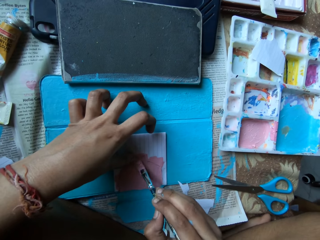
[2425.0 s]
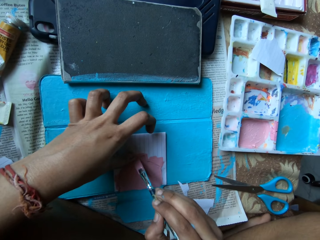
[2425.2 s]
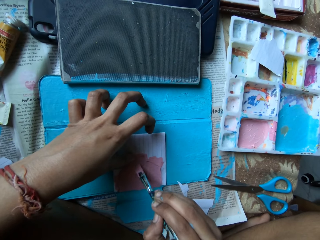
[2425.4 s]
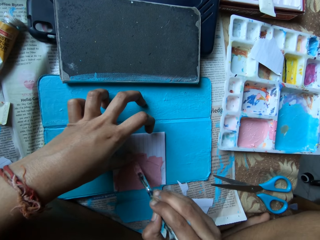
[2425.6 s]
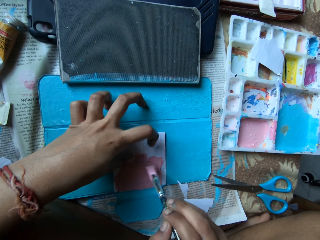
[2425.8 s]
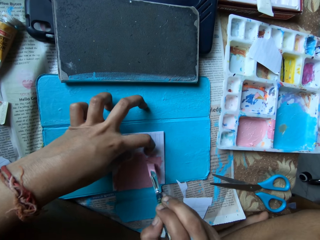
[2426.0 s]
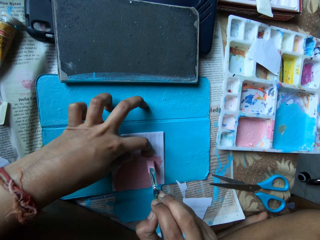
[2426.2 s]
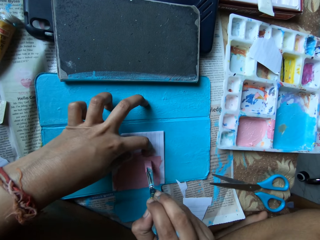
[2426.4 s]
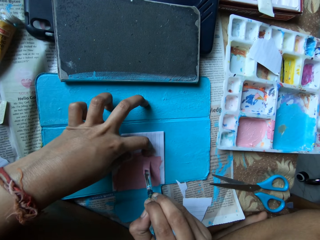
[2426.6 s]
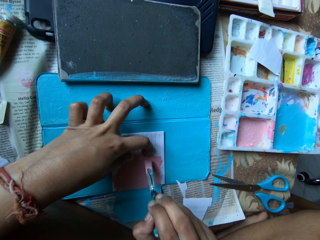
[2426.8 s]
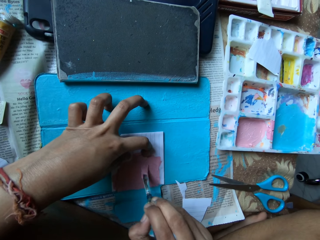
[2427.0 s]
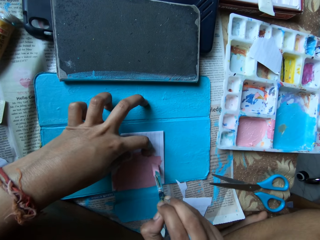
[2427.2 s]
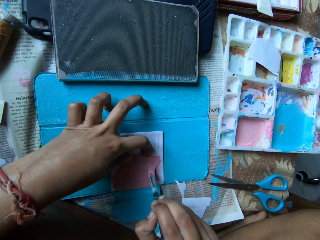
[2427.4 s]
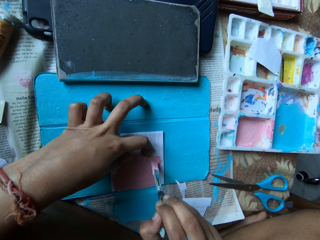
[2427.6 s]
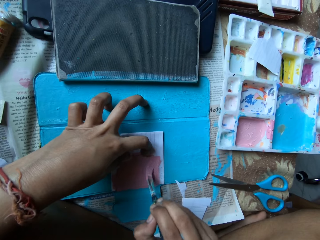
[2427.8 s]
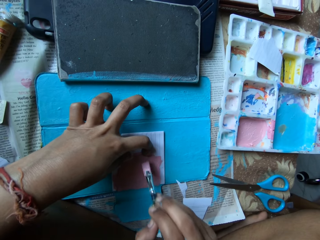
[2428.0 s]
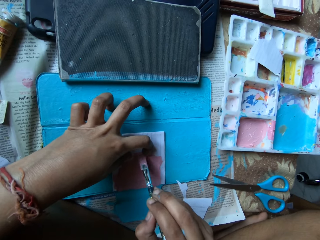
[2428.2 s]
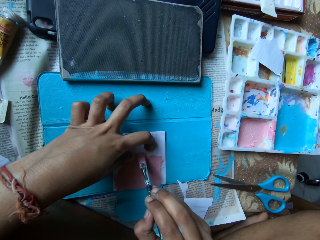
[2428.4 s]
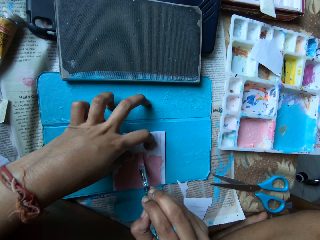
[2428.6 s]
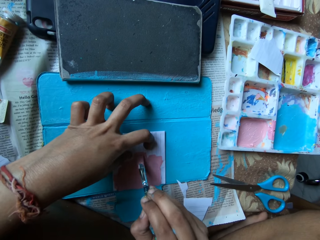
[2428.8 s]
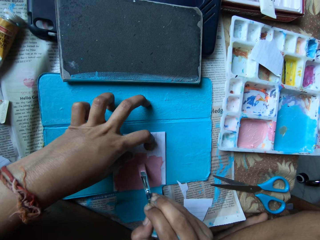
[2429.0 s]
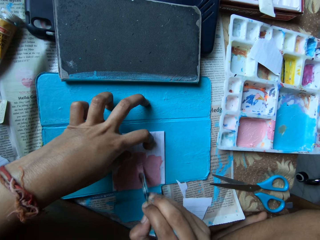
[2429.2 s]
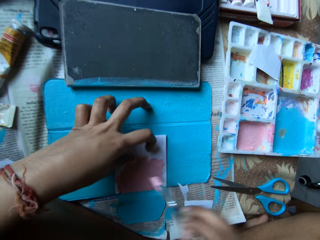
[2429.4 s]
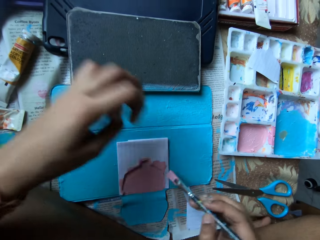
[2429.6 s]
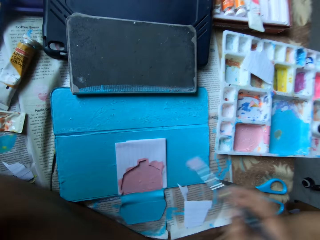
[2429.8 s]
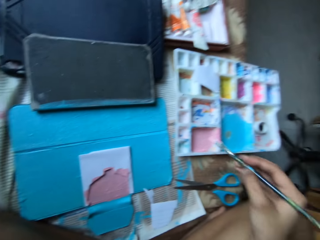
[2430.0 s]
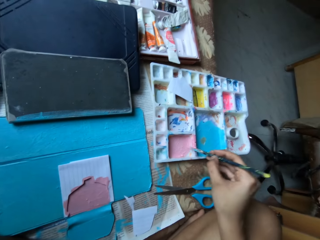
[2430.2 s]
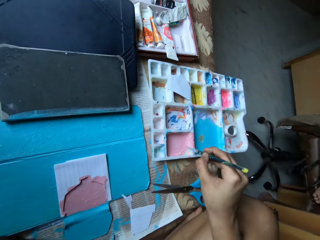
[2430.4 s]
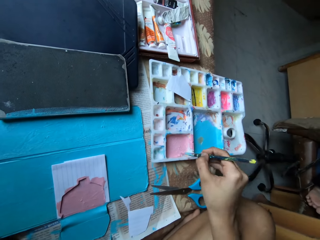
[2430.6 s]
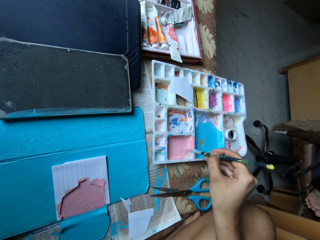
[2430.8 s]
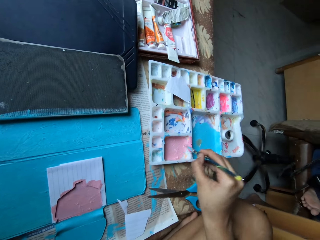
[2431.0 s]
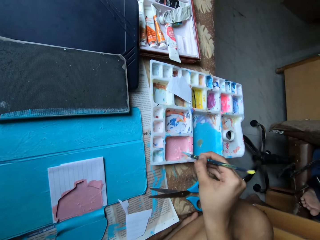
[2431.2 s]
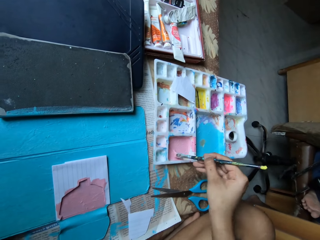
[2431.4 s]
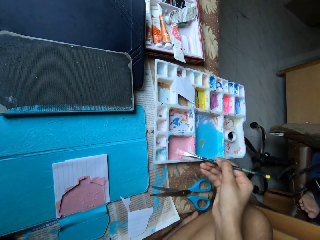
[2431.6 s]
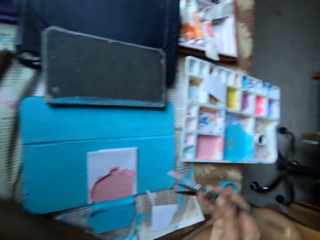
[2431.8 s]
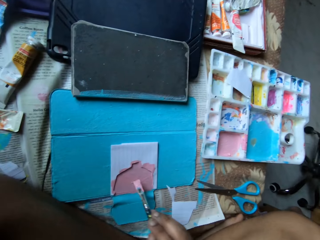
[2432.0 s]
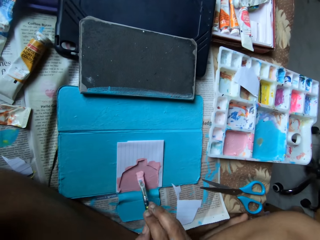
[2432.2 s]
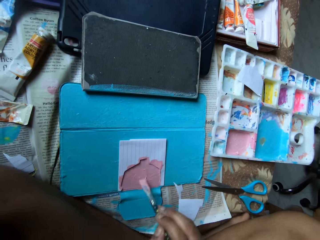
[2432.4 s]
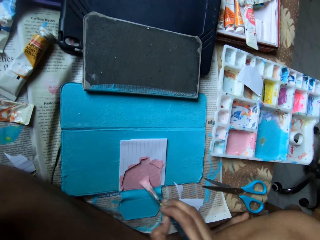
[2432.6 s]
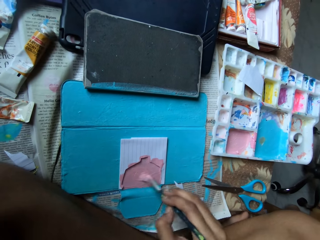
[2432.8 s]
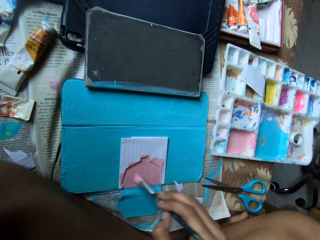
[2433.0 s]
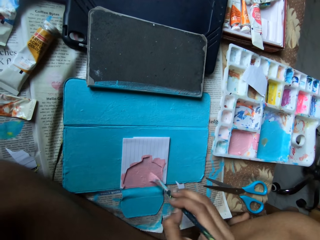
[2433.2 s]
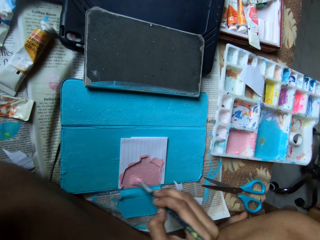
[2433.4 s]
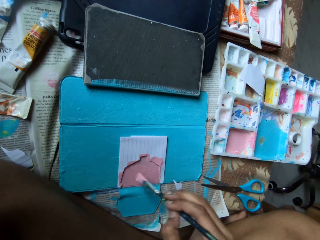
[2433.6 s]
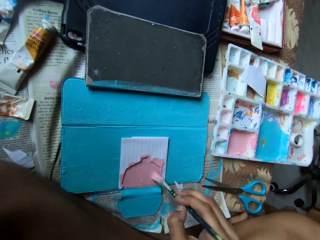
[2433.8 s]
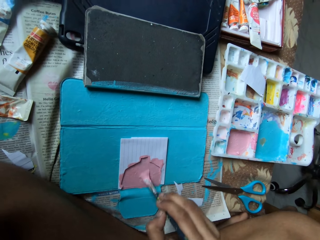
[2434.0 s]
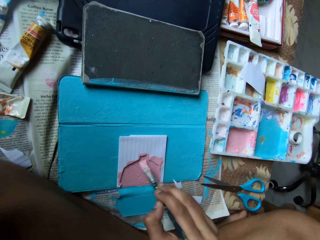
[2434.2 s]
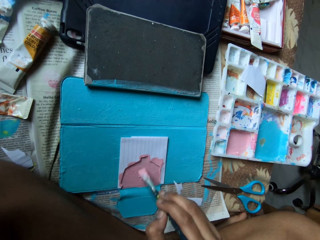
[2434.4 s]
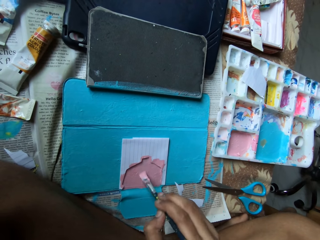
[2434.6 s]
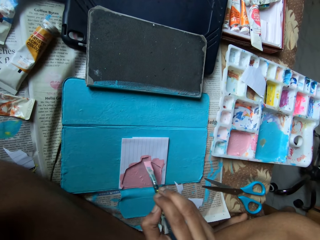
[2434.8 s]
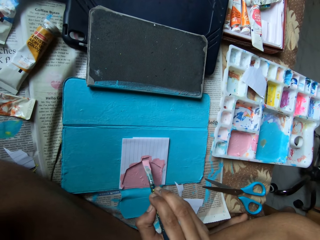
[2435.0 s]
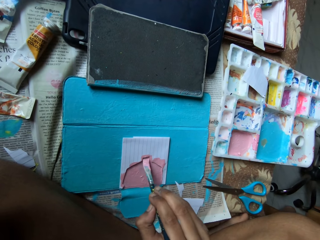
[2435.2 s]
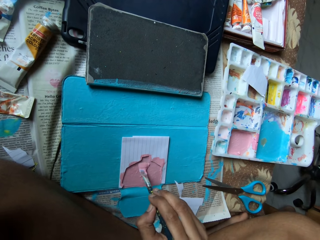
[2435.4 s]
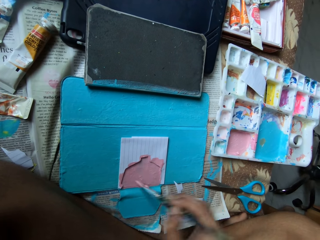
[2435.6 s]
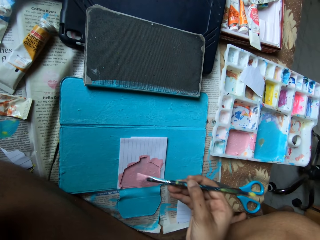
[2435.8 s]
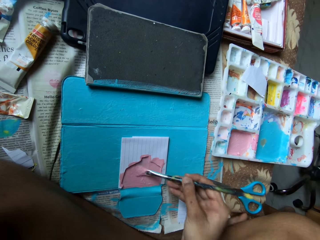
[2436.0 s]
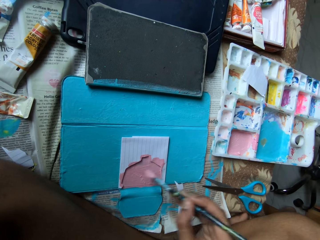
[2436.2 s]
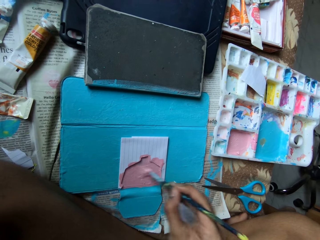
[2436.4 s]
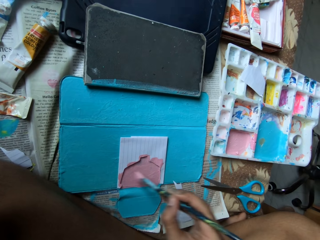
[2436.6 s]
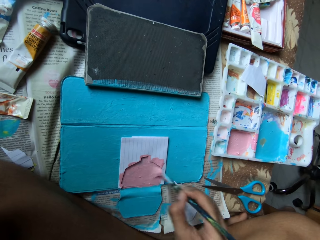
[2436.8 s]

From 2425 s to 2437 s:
The camera wearer dips the paint brush in her right hand into the paint mix on the compartment of the paint palette on the bed. She paints the tablet case and the paper on the tablet case with the paint brush in her right hand.

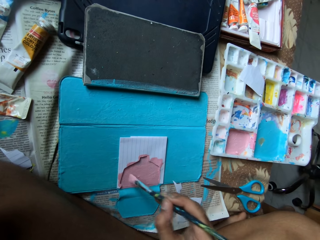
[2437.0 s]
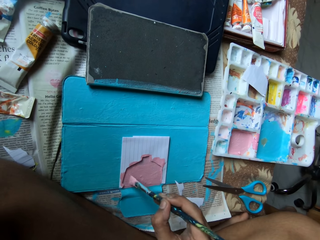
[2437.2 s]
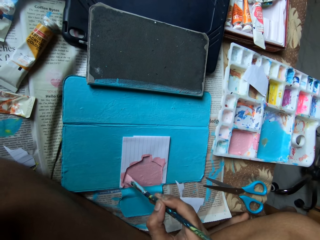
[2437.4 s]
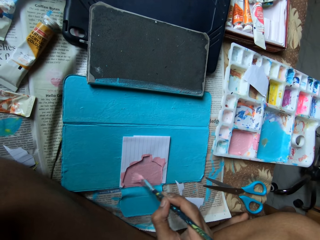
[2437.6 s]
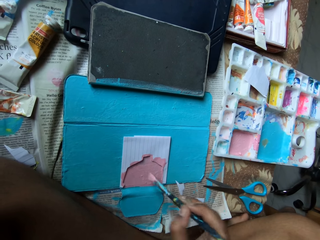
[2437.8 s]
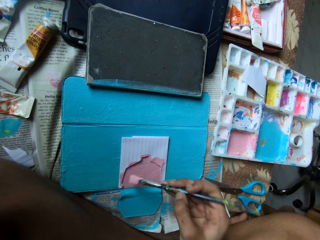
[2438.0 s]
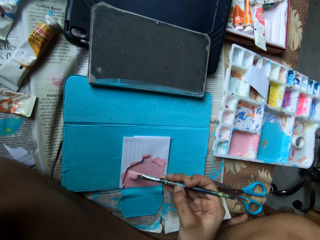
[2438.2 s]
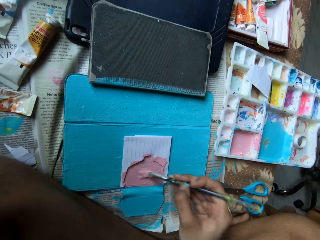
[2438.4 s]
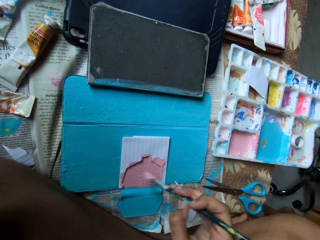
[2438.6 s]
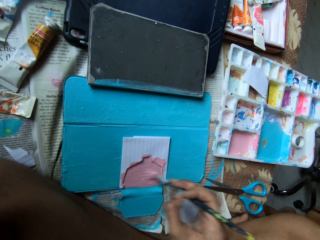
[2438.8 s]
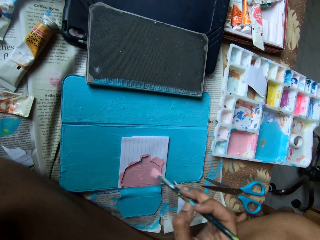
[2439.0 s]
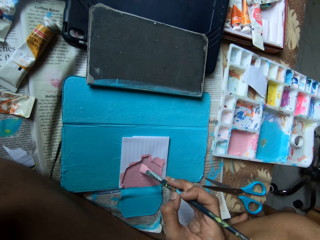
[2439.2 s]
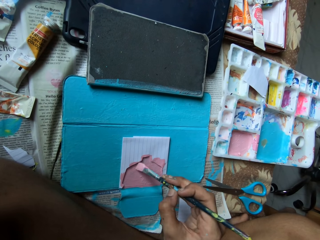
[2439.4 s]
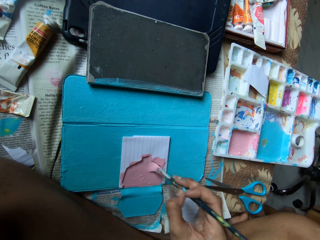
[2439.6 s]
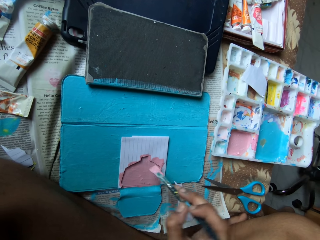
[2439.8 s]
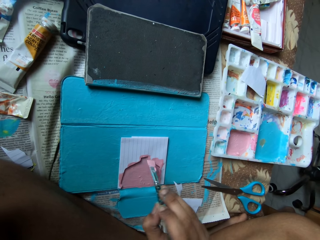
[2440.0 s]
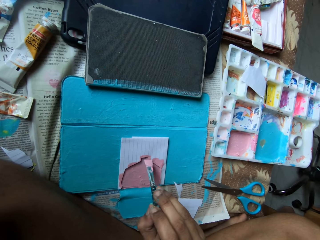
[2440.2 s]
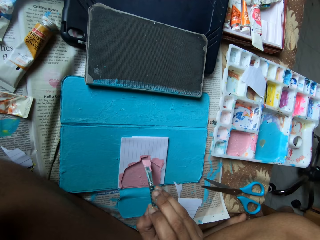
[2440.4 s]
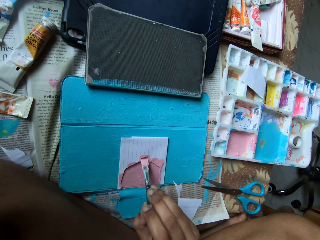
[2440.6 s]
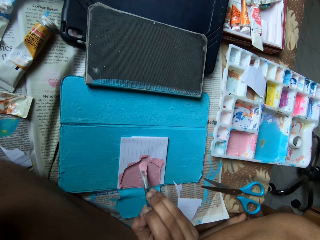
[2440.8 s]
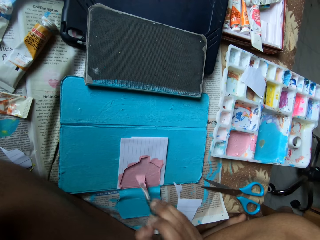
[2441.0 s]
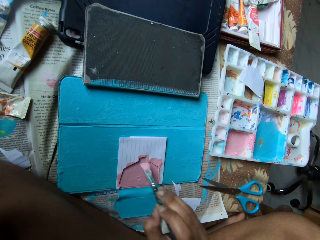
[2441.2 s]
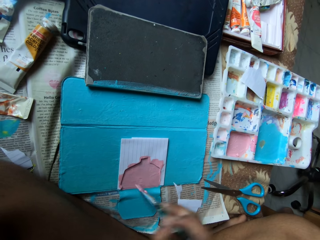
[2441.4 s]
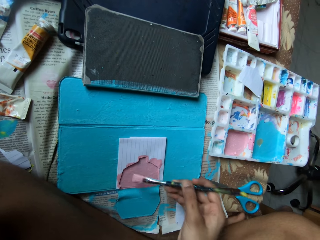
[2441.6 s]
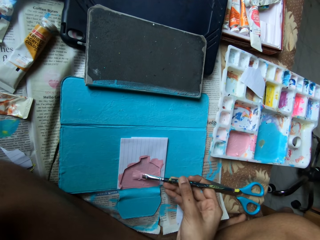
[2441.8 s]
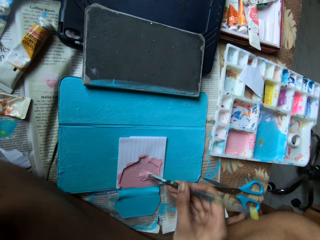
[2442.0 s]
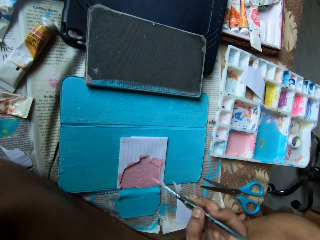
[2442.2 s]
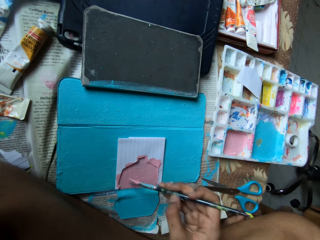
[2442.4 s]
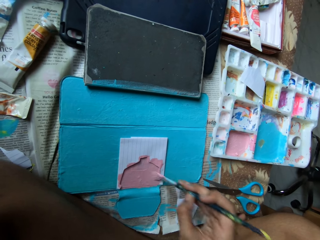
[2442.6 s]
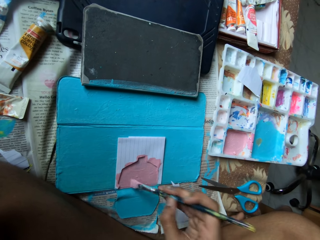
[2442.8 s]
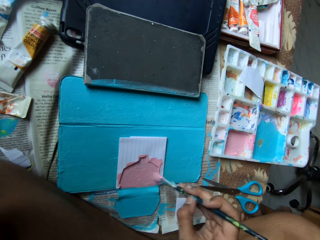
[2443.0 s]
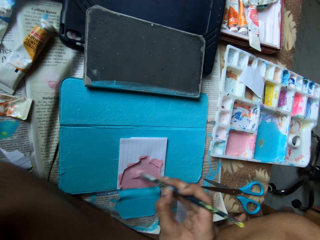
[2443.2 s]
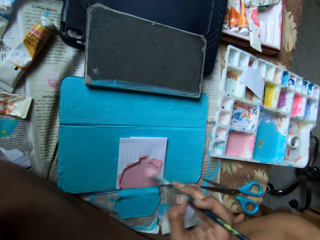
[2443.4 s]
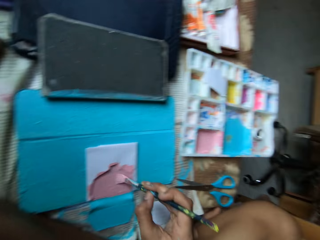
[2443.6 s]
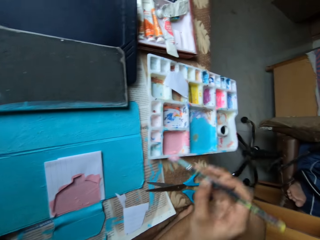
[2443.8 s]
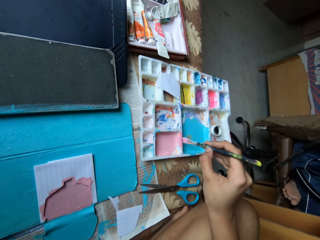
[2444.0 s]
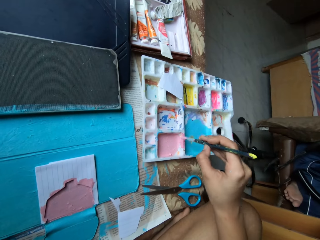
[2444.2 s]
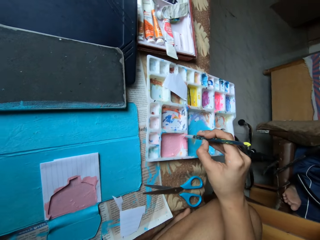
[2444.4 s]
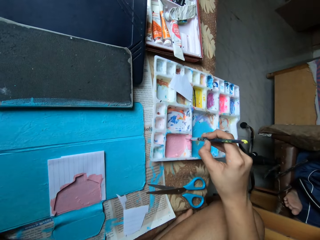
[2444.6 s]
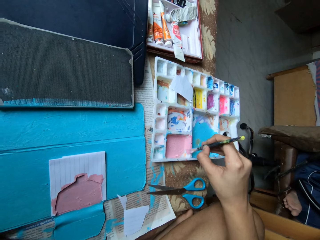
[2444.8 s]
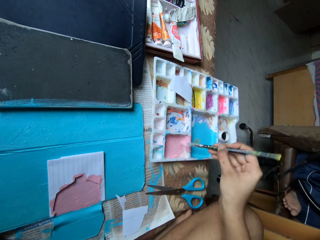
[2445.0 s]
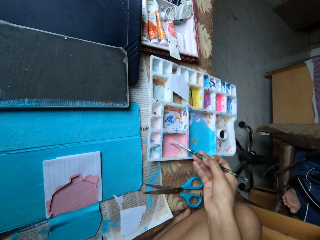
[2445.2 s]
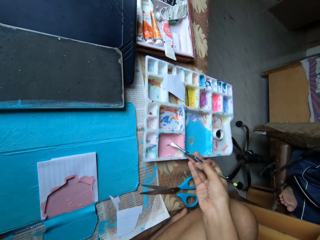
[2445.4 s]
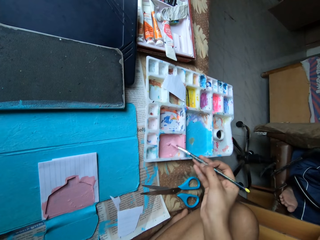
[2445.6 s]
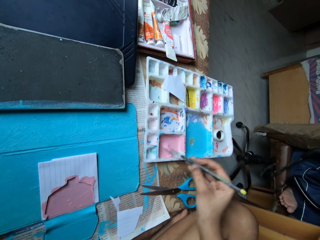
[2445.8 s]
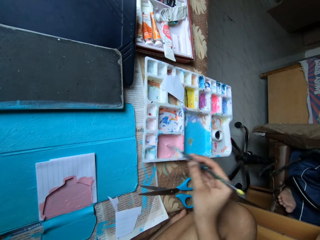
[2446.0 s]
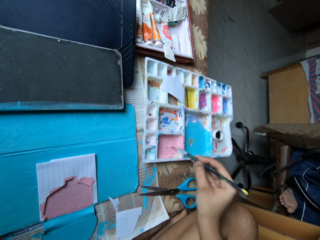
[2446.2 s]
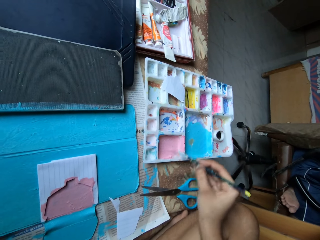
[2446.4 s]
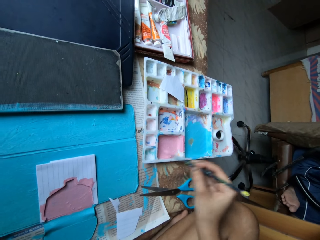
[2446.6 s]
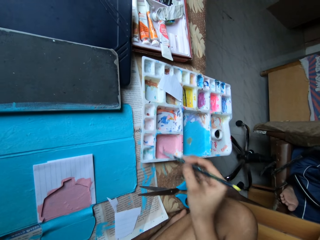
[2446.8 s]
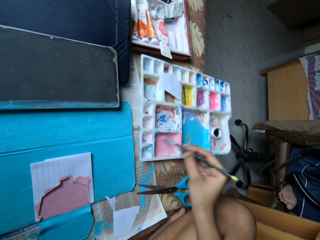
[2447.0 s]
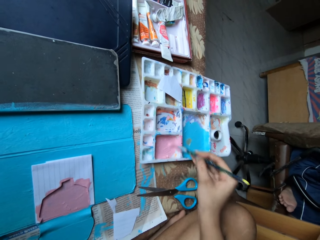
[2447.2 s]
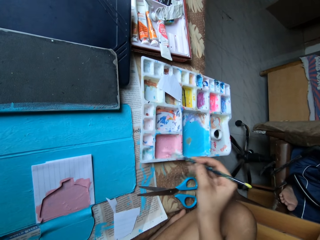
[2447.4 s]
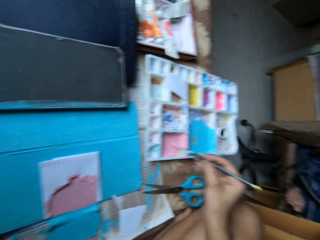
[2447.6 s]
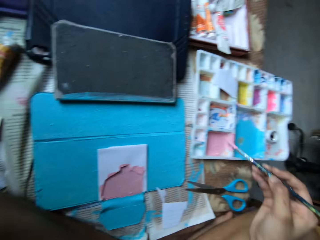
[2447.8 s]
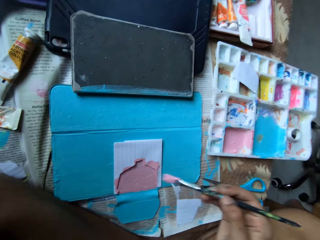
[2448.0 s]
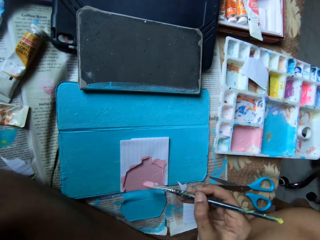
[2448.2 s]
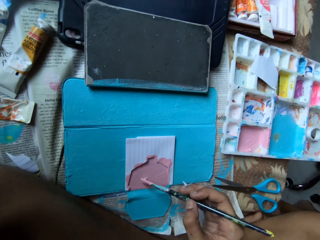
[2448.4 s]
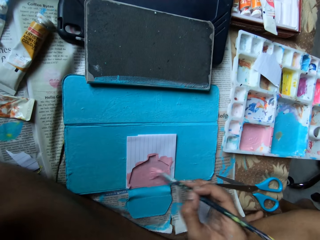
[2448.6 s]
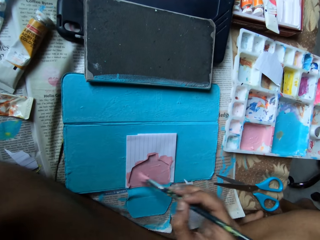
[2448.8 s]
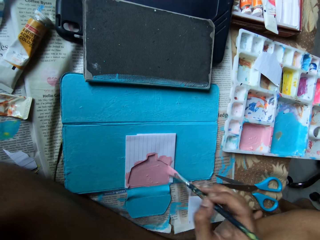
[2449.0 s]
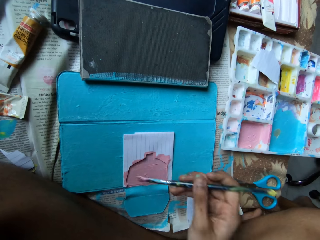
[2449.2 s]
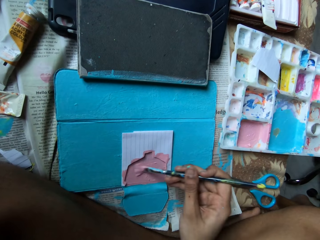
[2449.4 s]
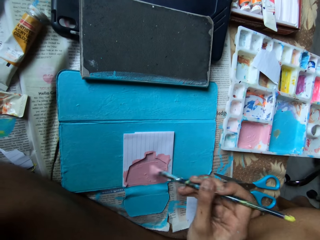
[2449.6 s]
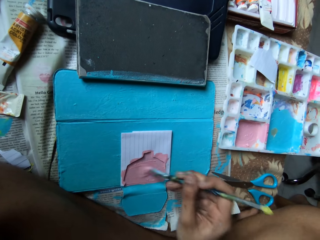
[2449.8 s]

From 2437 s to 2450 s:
The camera wearer dips the paint brush in her right hand into the paint mix on the compartment of the paint palette. They mix the paint in the palette with the paint brush in his right hand, and paint the case on the bed with the paint brush in his right hand.
